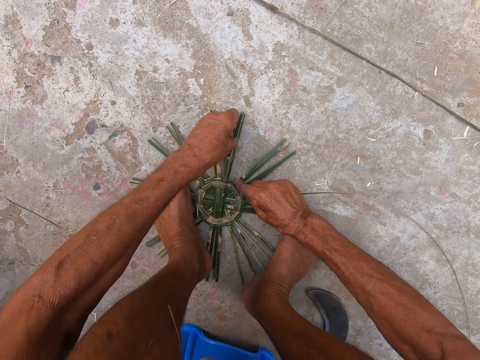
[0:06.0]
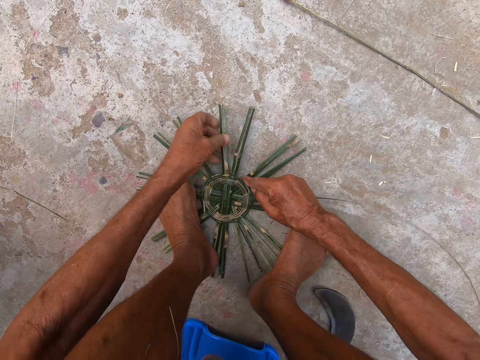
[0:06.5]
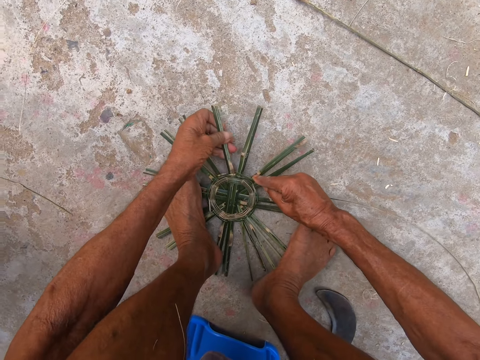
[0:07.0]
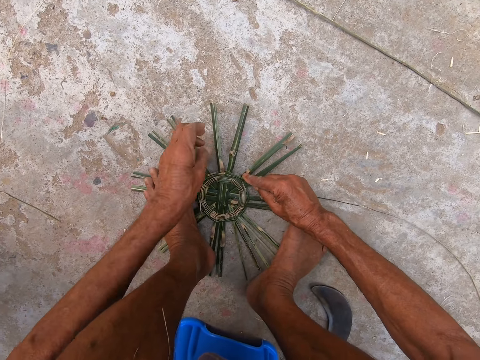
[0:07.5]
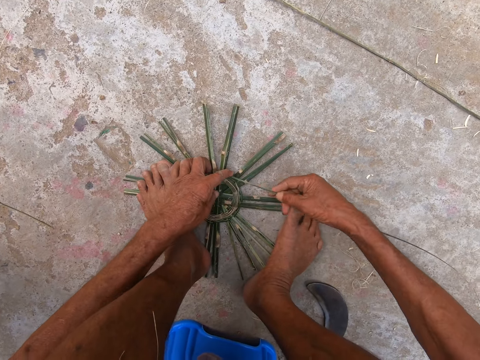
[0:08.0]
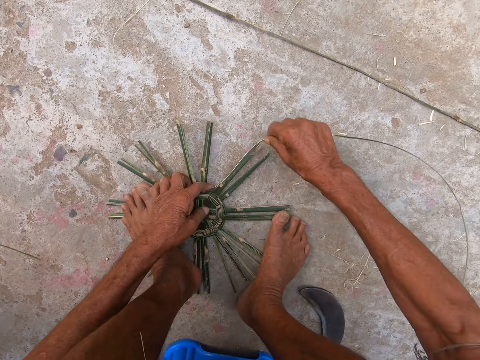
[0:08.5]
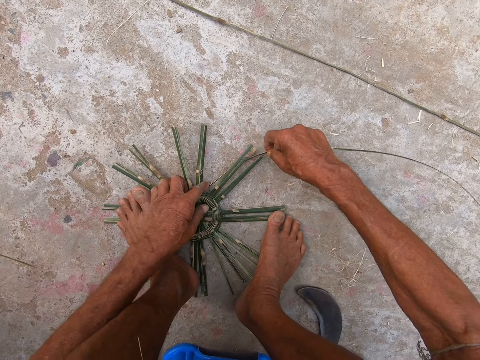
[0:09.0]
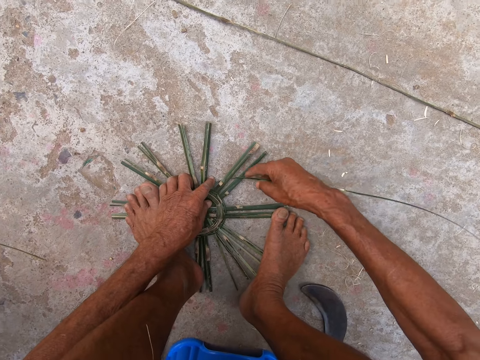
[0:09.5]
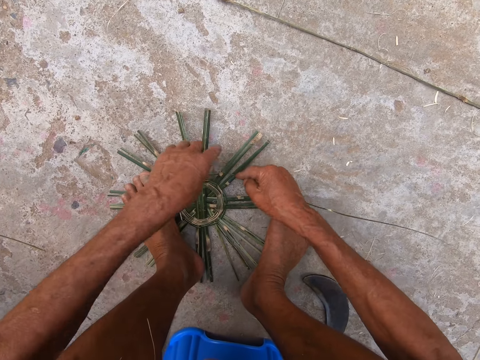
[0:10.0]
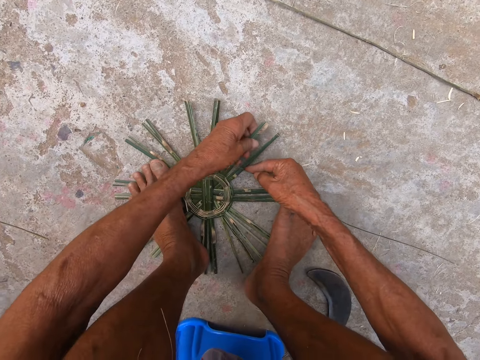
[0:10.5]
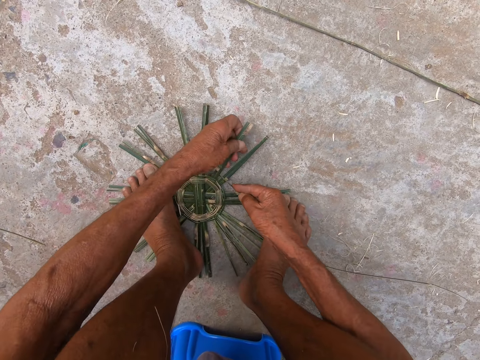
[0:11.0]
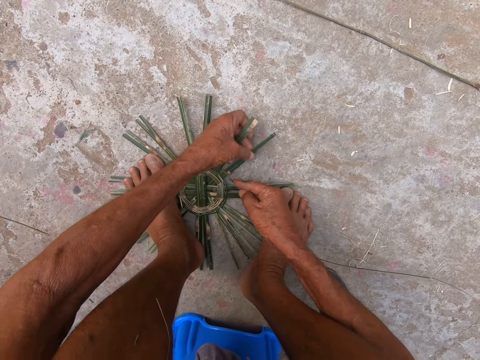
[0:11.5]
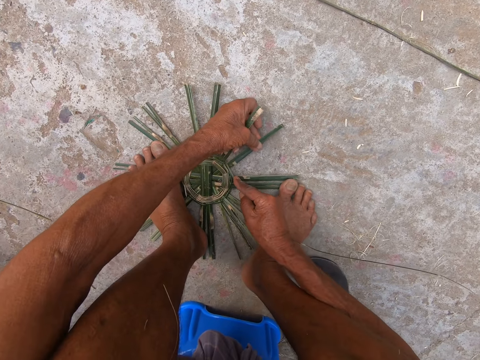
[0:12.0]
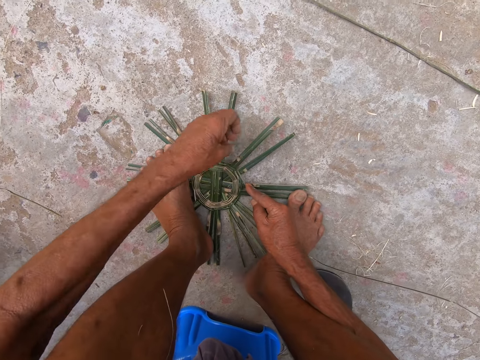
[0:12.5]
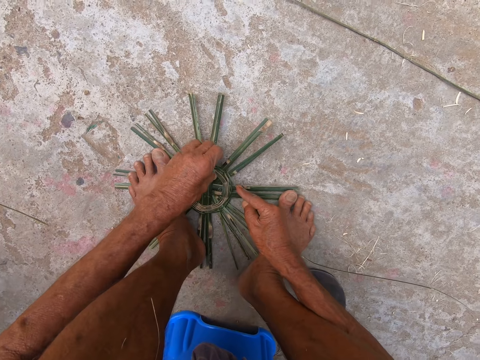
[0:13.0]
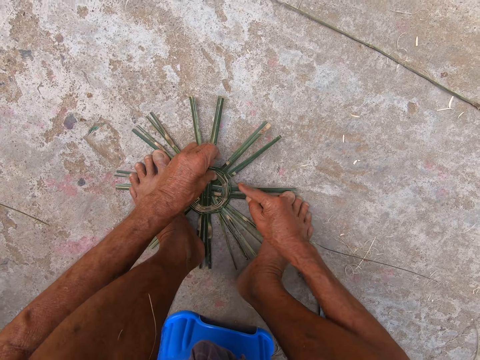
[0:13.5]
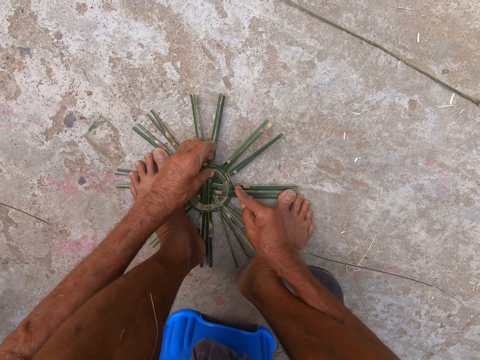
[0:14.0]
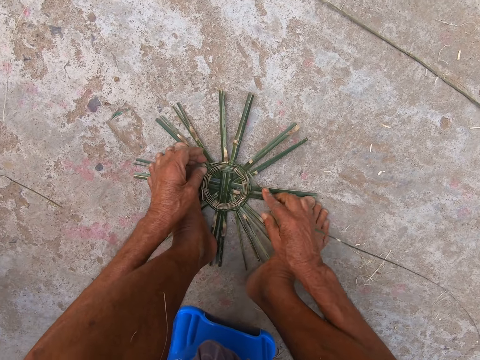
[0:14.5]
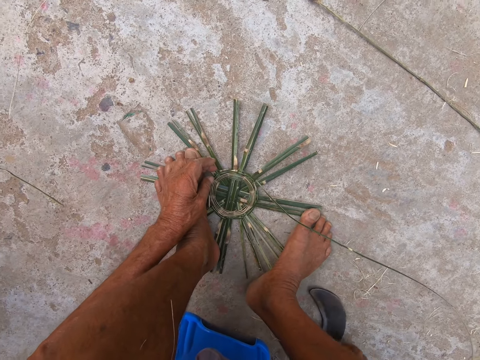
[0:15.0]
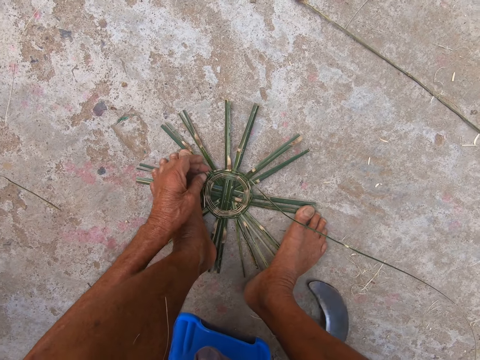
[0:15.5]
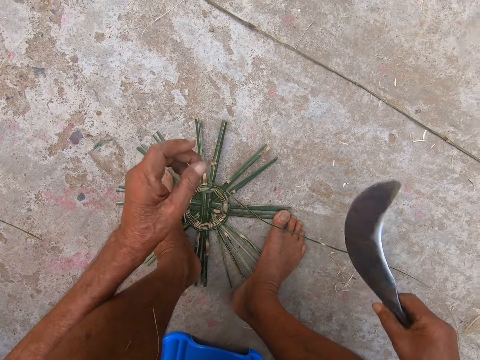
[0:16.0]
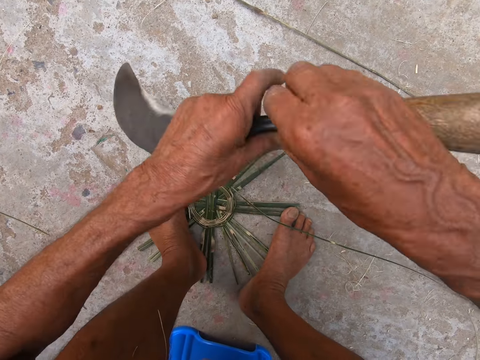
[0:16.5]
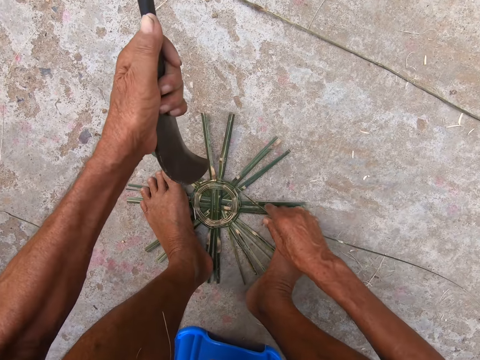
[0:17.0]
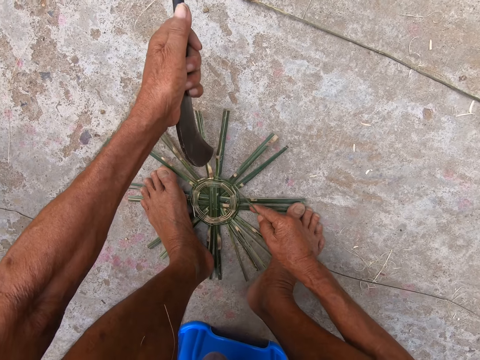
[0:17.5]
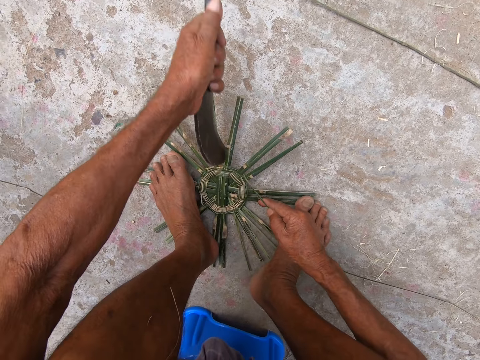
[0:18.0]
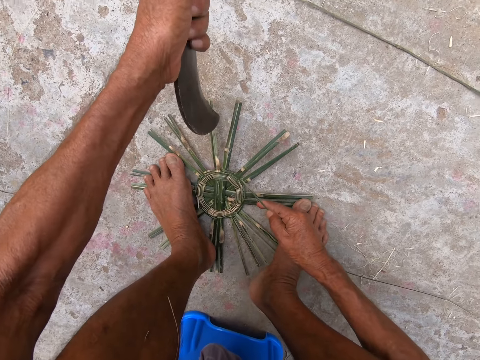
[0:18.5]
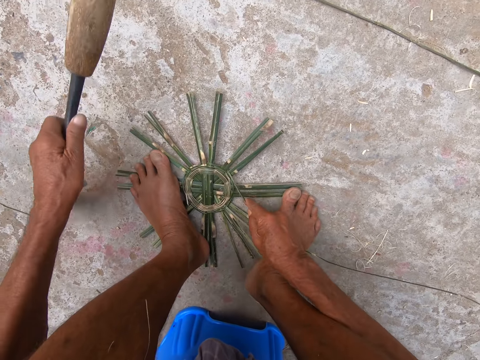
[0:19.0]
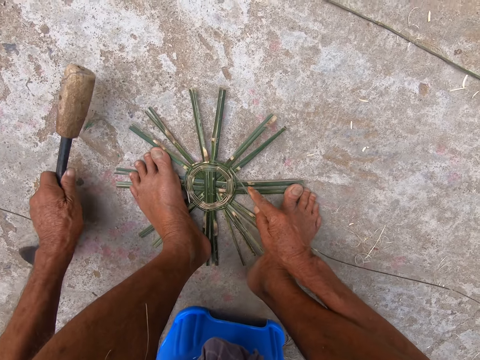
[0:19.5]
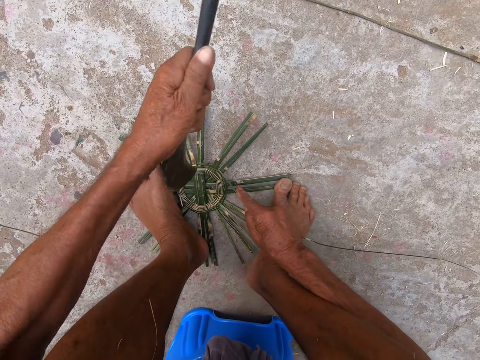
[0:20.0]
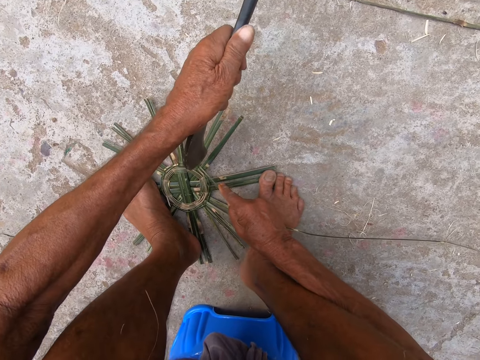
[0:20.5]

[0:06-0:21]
The camera wearer weaves the basket base on the floor with both hands. He picks up a sickle from the floor with his right hand. He passes the sickle from his right hand to his left hand. He holds a willow rod with his right hand. He hits the basket base on the floor with the sickle in his left hand. He touches the floor with the sickle in his left hand. He picks up the sickle from the floor with his left hand.

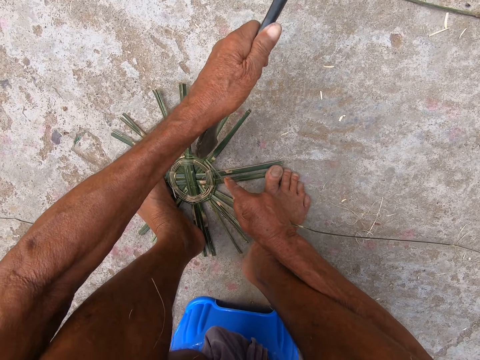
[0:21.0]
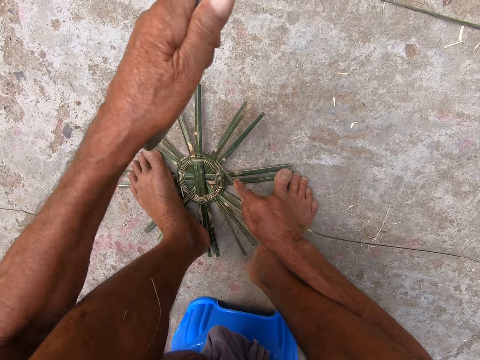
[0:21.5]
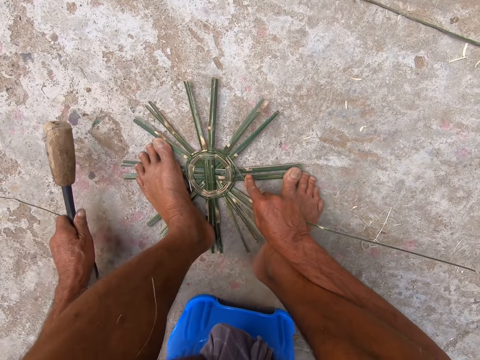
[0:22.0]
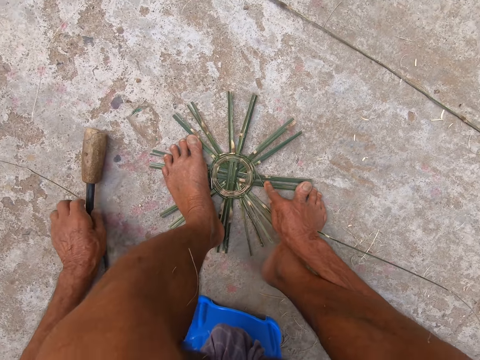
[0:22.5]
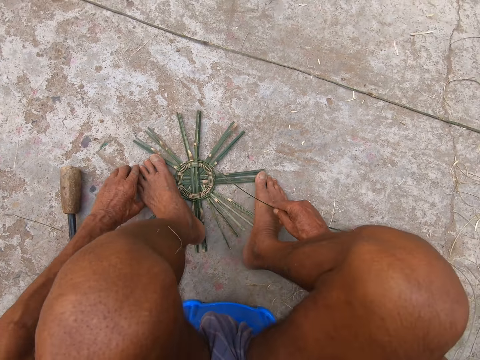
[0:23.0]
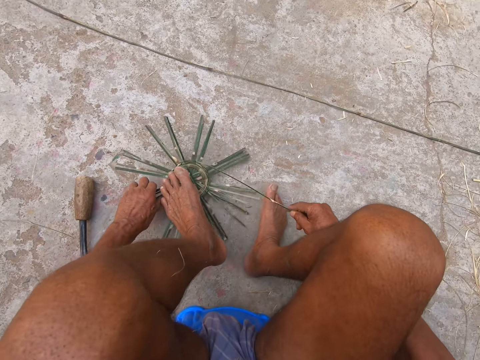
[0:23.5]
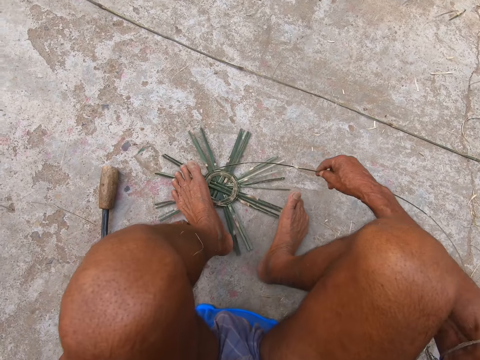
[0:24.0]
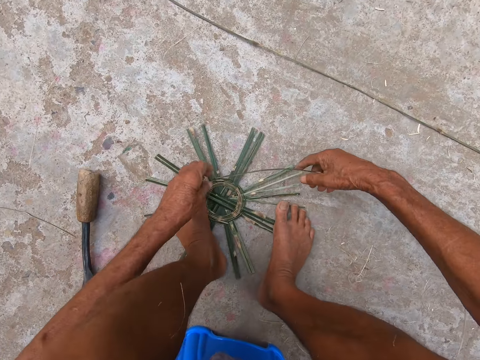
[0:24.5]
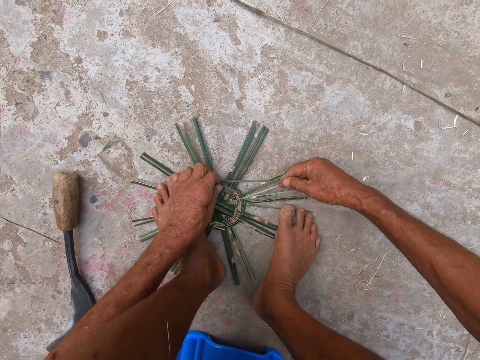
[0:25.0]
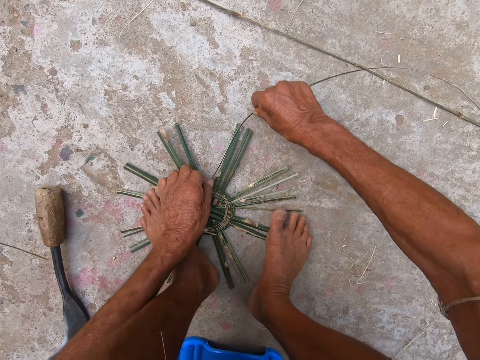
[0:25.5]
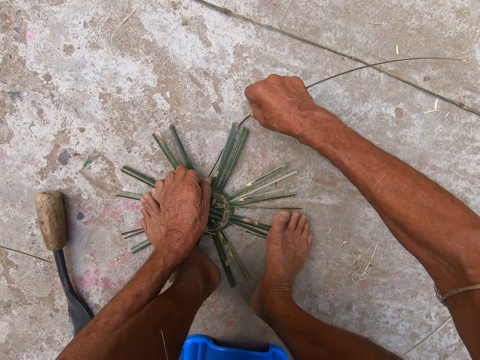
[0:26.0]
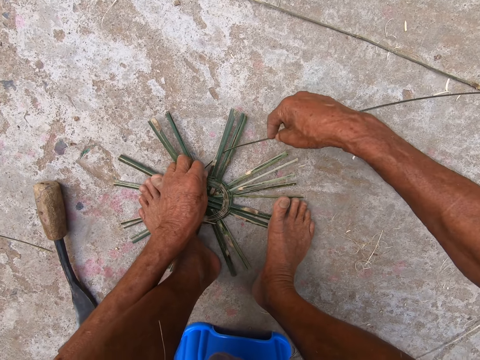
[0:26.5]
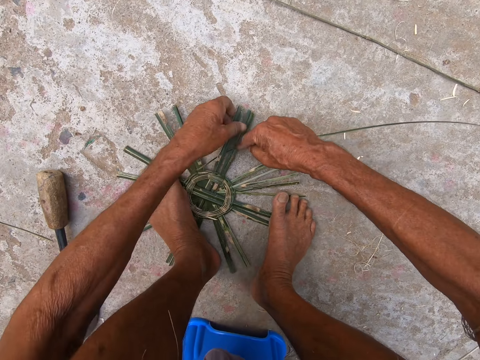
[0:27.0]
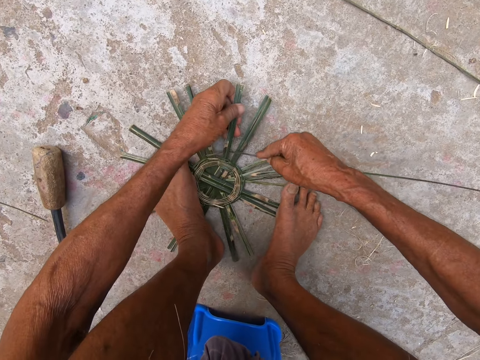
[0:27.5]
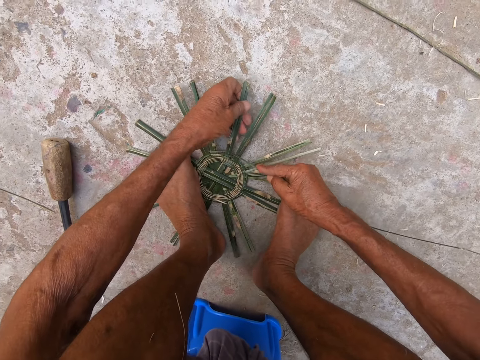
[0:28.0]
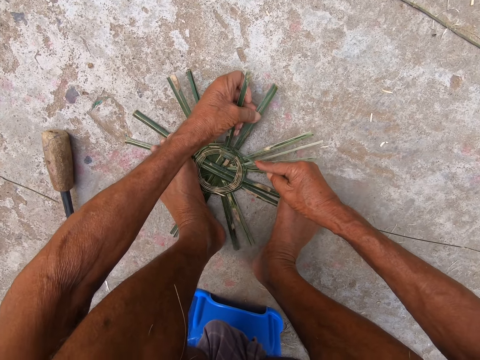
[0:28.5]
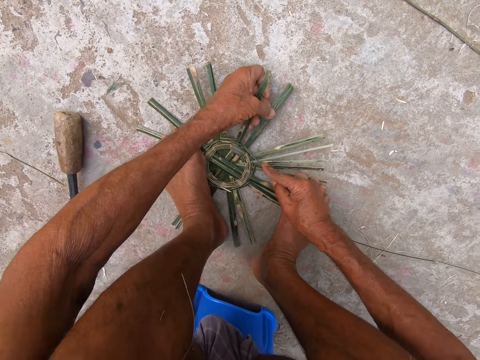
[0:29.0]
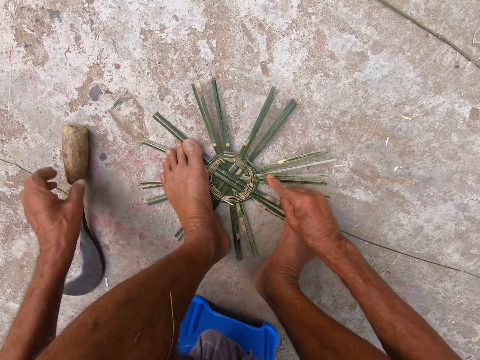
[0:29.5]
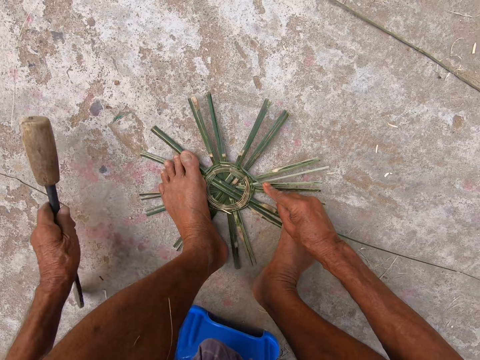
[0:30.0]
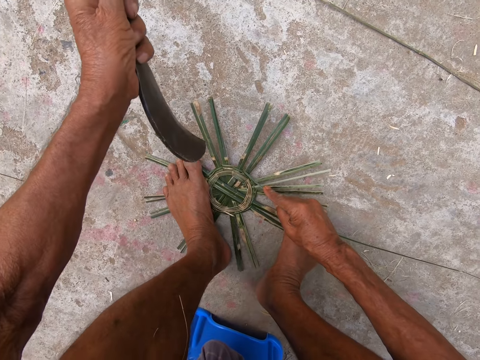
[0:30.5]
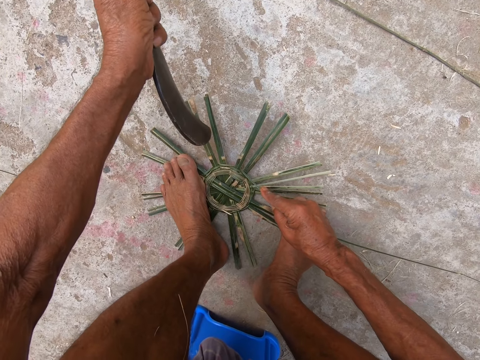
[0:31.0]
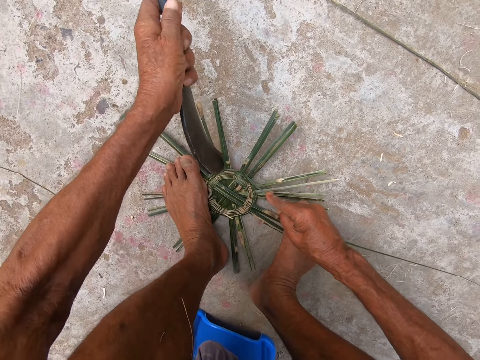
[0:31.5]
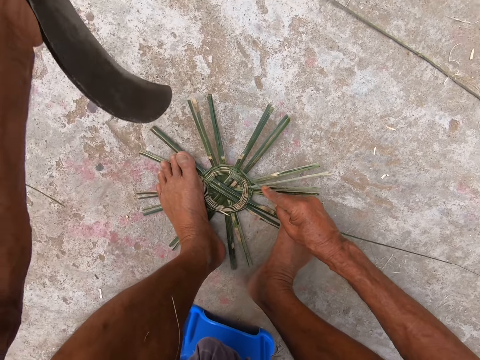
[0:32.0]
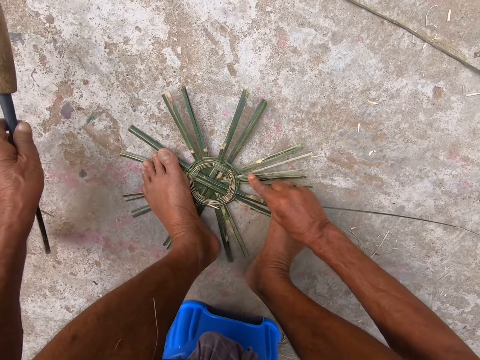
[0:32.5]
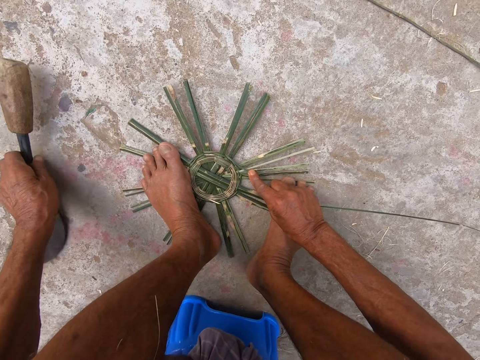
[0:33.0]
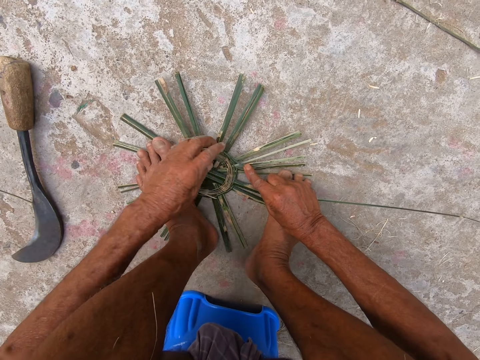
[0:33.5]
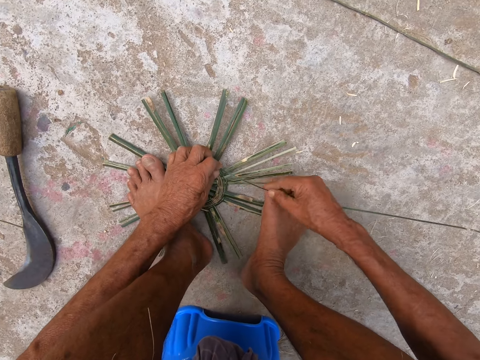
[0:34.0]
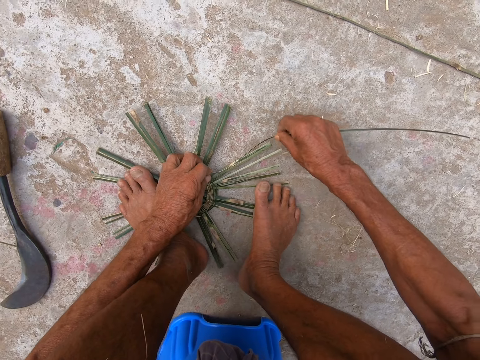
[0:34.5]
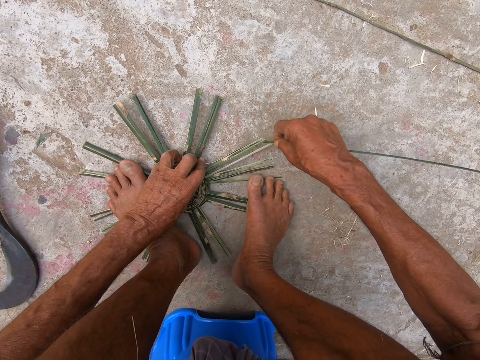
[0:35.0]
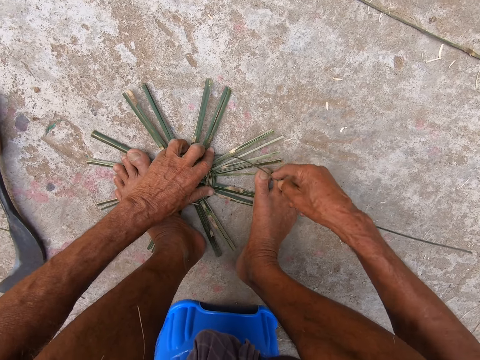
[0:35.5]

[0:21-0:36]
The camera wearer hits the basket base on the floor with the sickle in his left hand. He drops the sickle on the floor with his left hand. He turns the basket base on the floor with his left hand. He puts his left leg on the basket base. He weaves the basket base with both hands. He adjusts the basket base with his left hand. He picks up the sickle from the floor with his left hand. He hits the basket base on the floor with the sickle in his left hand. He drops the sickle on the floor with his left hand. He weaves the basket base with both hands.
